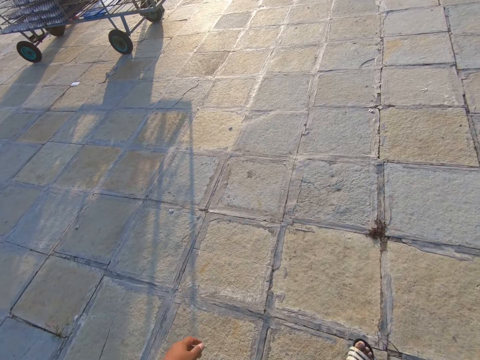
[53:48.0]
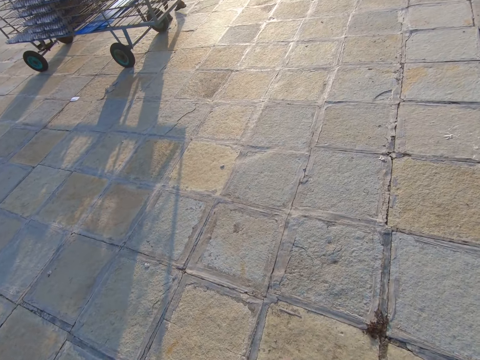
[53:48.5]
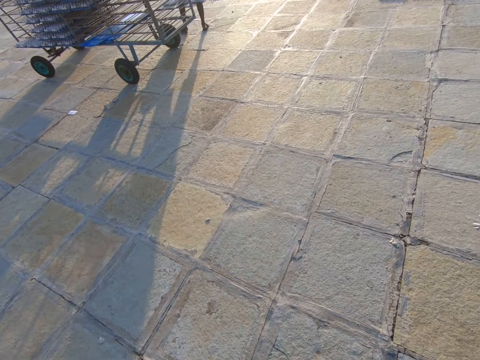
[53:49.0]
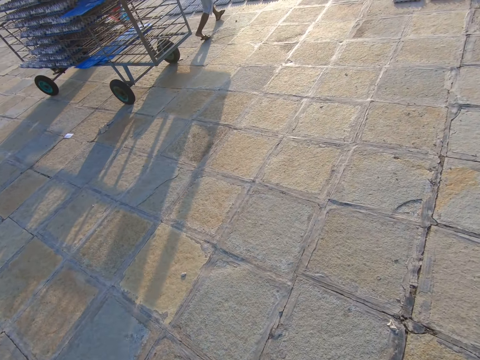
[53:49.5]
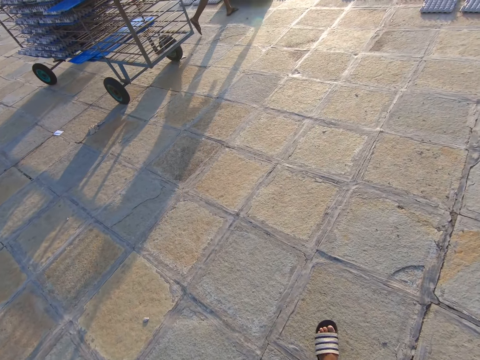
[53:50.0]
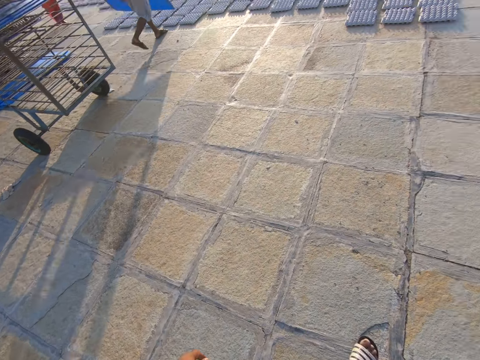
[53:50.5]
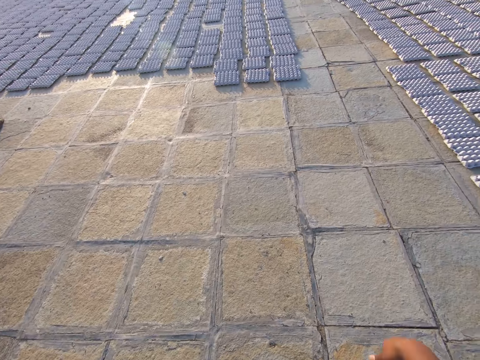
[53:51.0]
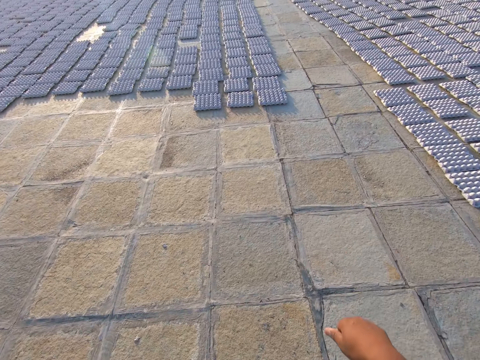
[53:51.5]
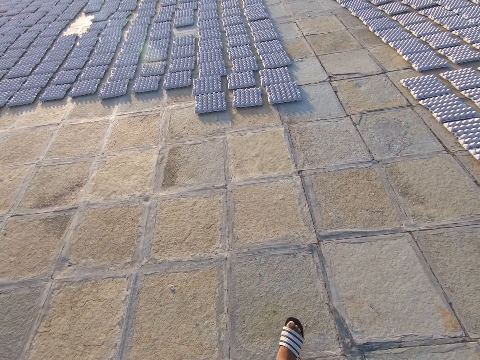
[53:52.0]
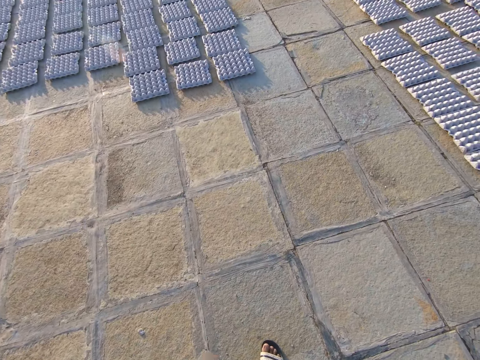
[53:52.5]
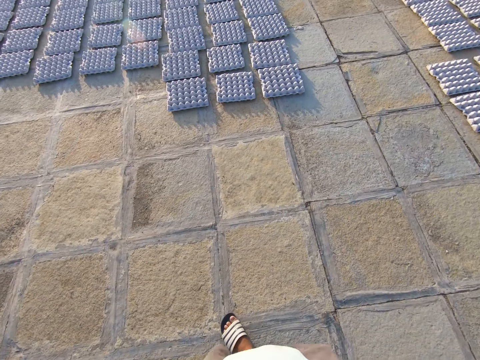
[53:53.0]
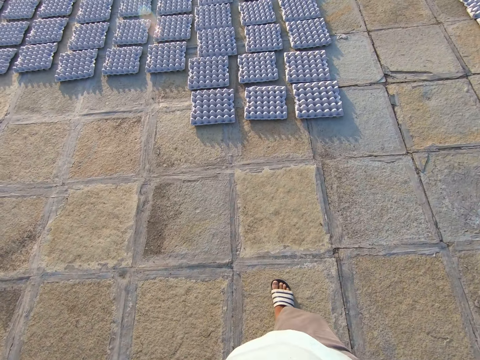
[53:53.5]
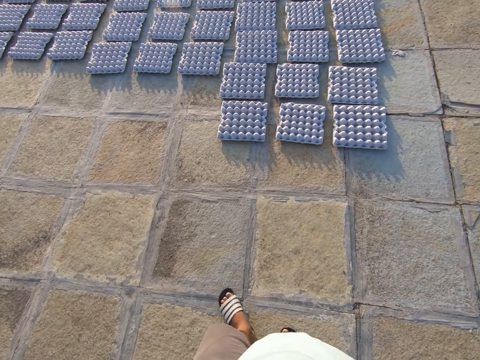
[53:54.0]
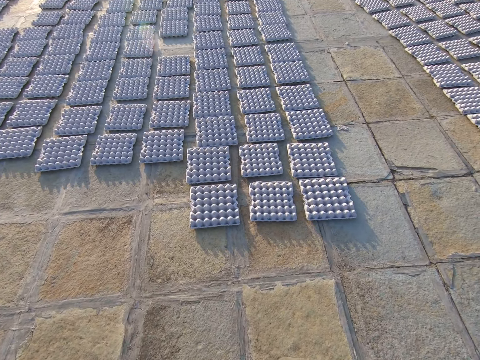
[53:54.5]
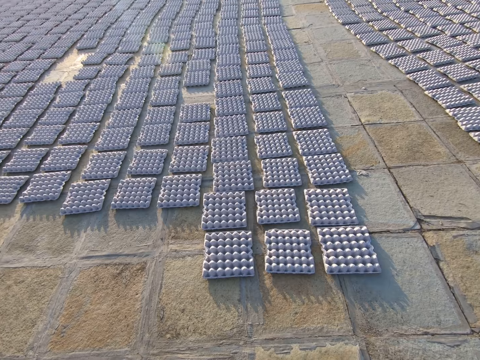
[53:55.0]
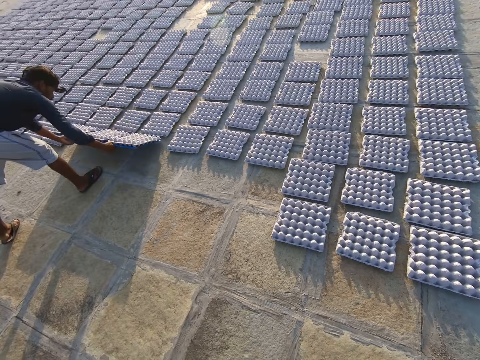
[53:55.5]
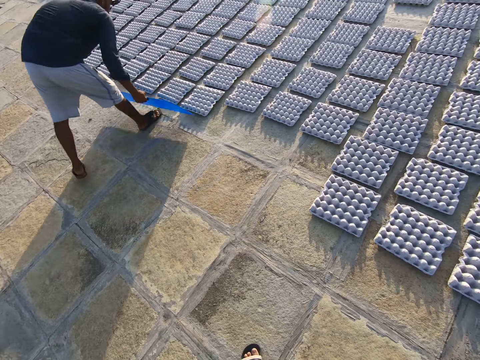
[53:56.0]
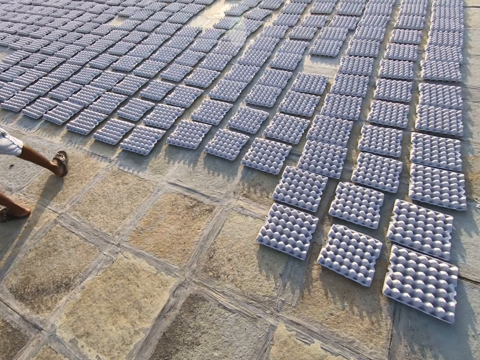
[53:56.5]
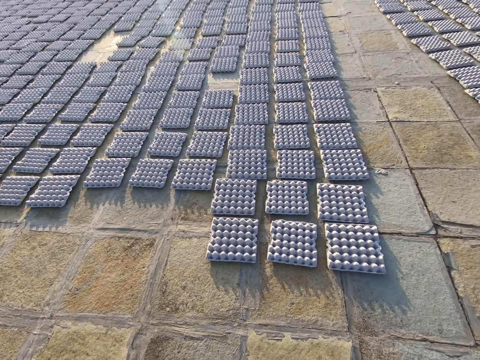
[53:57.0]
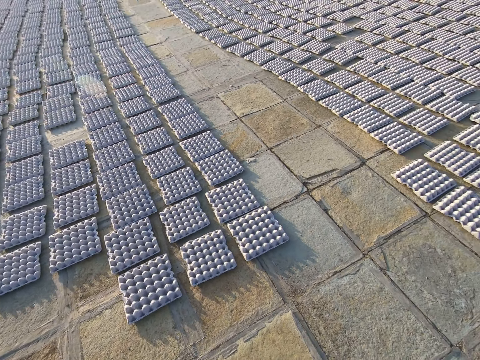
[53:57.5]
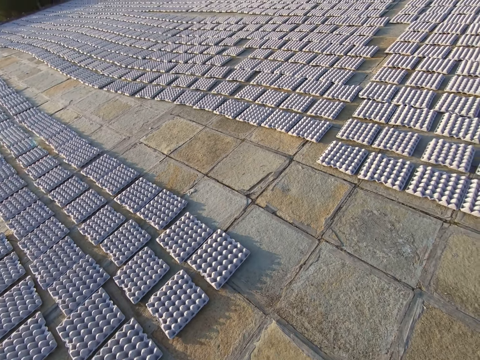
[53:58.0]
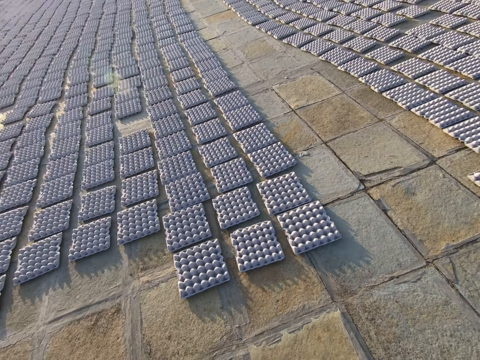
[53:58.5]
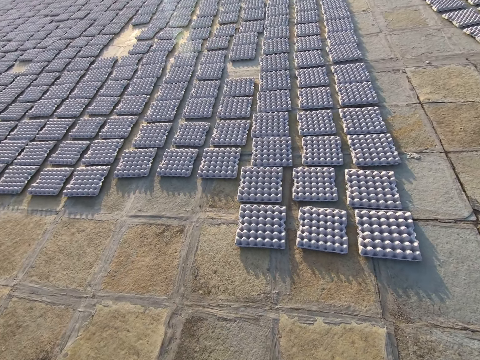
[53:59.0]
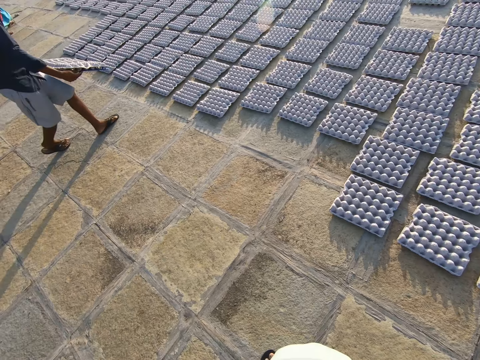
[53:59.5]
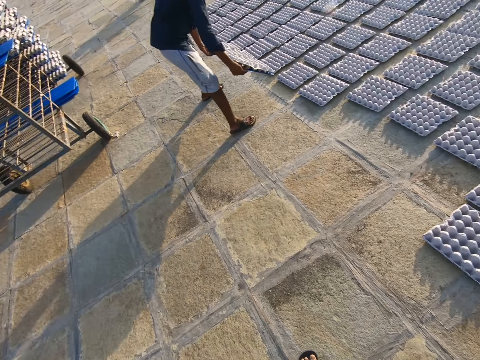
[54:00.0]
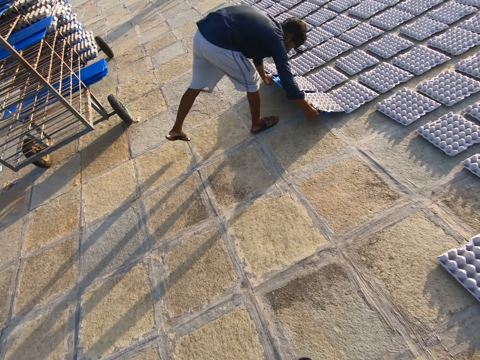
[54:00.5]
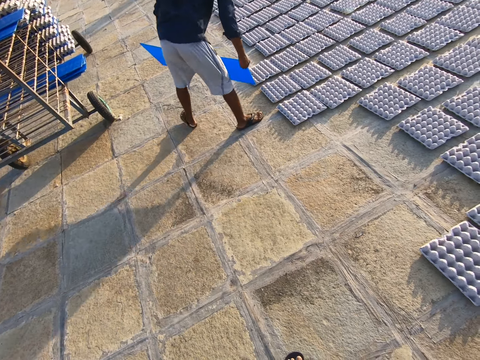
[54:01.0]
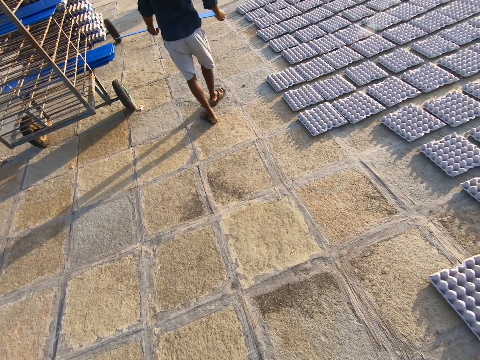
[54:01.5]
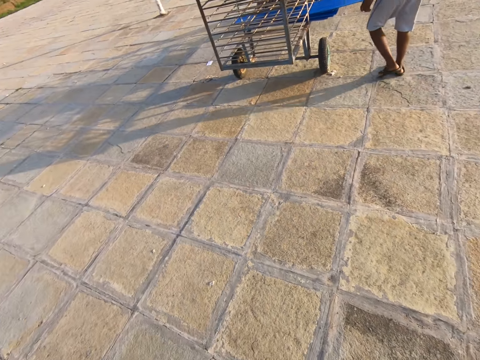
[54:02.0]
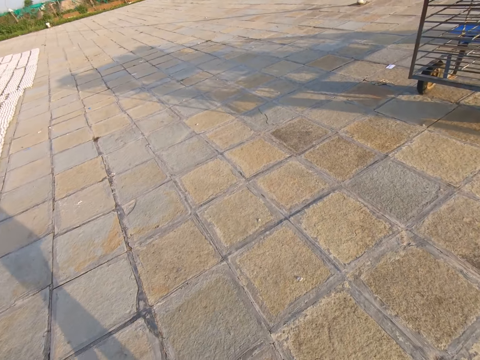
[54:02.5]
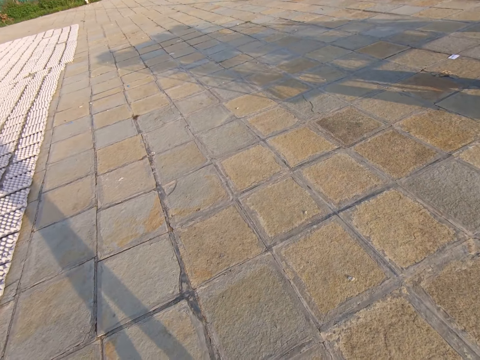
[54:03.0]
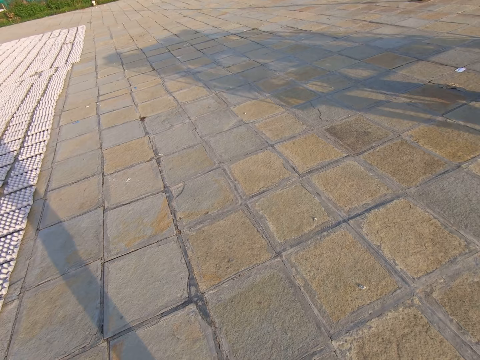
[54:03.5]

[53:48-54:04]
A man drops some egg crates from a plank on the floor with both hands. The camera wearer converses with the man. The man drops some egg crates from the plank on the floor with both hands. The man carries the plank of egg crates with both hands. The man drops some egg crates from the plank on the floor with both hands.

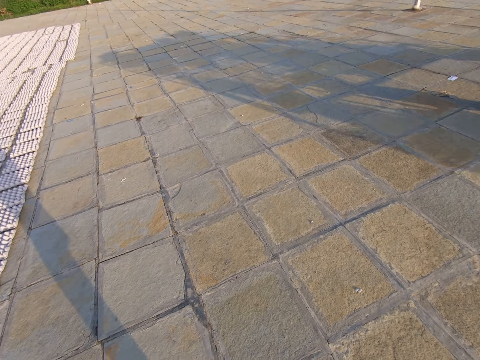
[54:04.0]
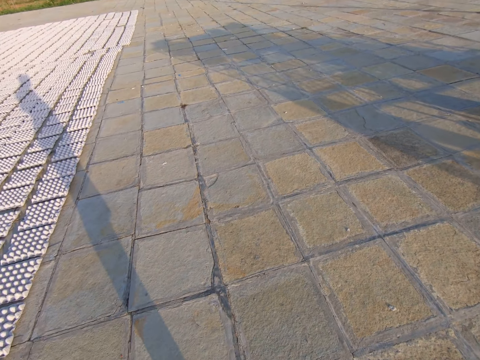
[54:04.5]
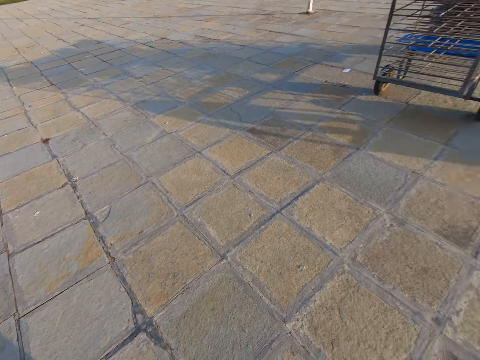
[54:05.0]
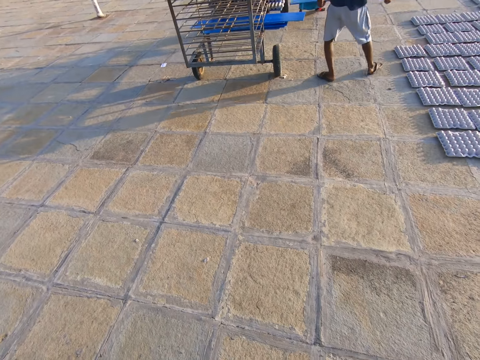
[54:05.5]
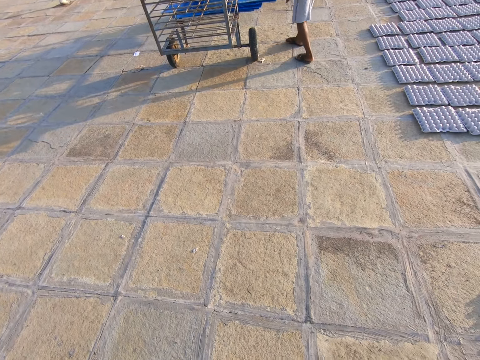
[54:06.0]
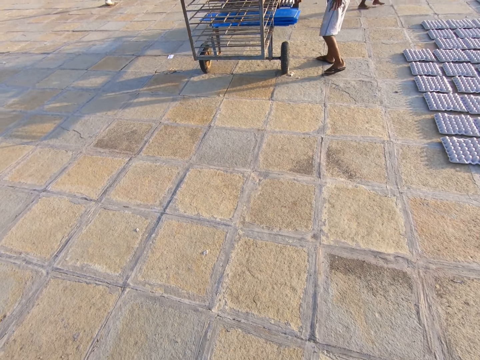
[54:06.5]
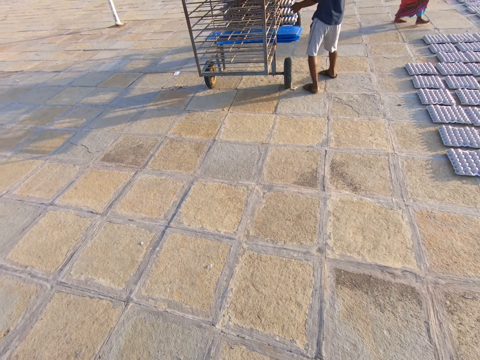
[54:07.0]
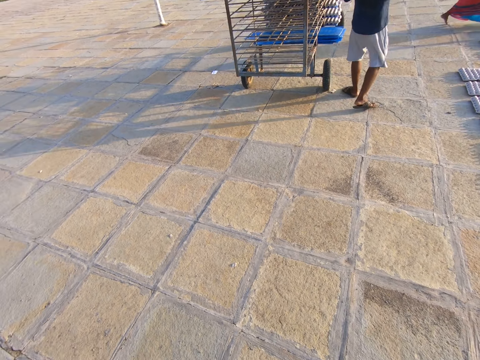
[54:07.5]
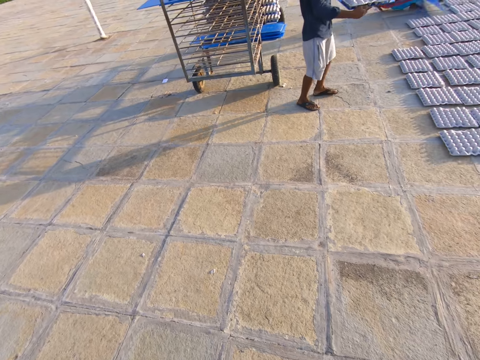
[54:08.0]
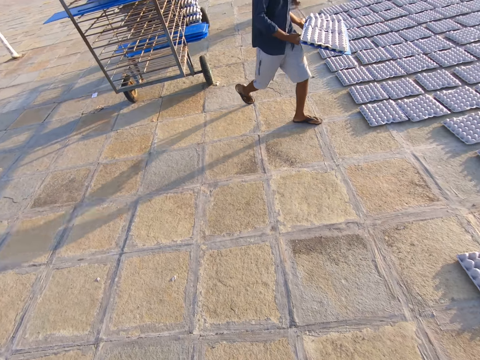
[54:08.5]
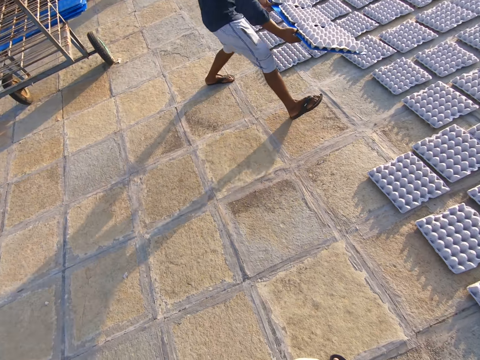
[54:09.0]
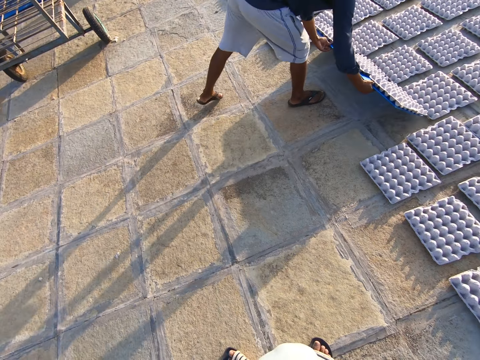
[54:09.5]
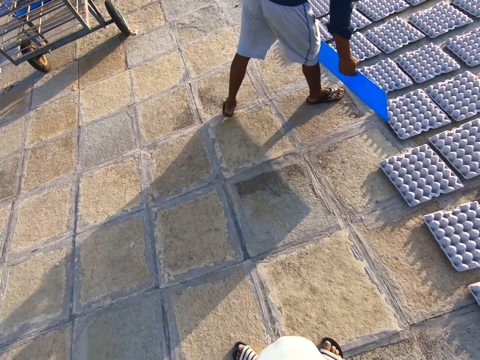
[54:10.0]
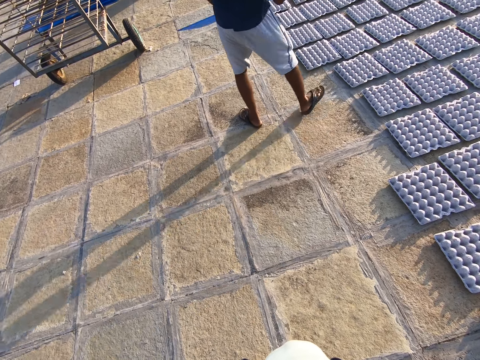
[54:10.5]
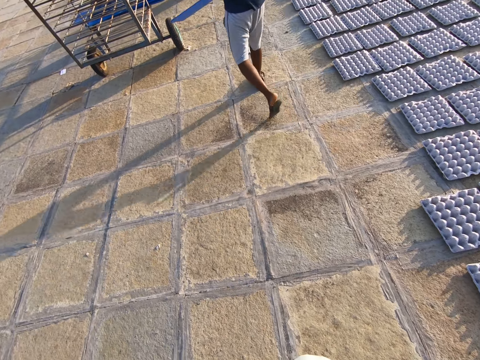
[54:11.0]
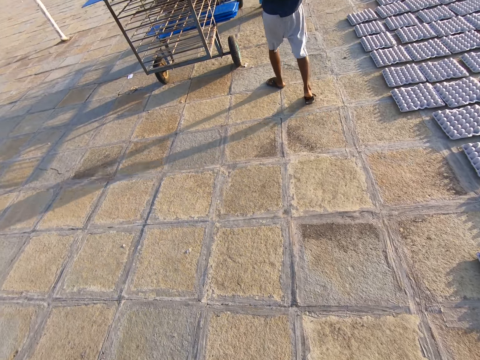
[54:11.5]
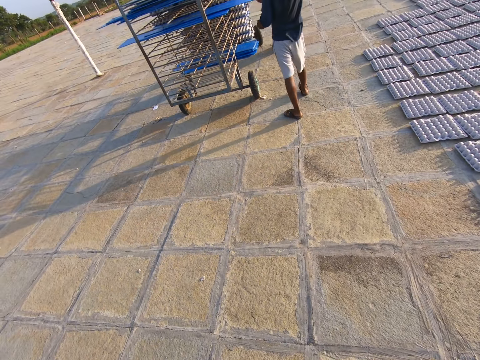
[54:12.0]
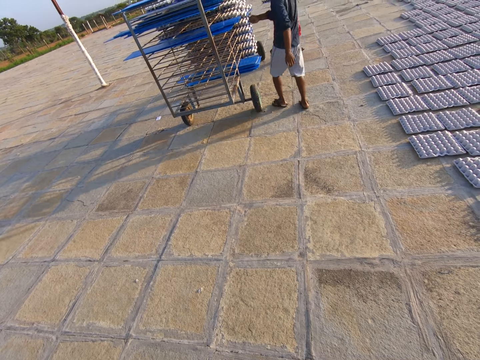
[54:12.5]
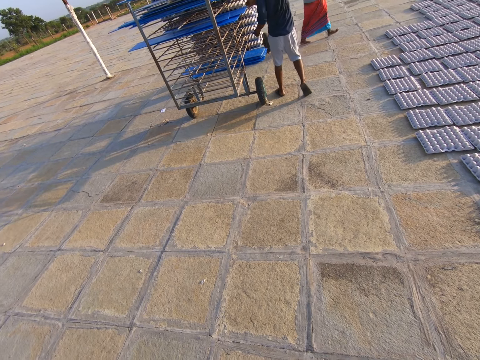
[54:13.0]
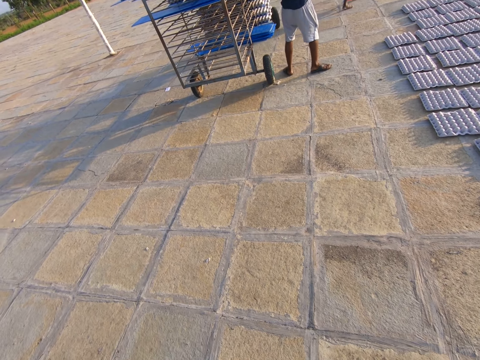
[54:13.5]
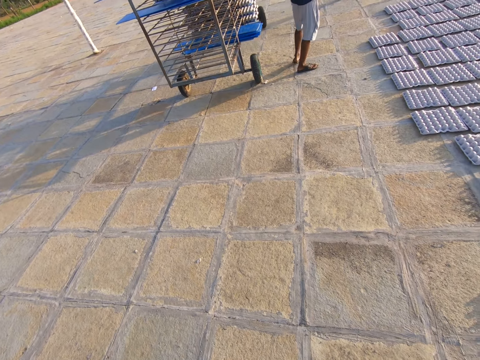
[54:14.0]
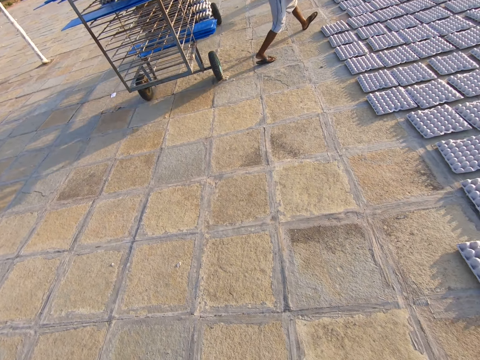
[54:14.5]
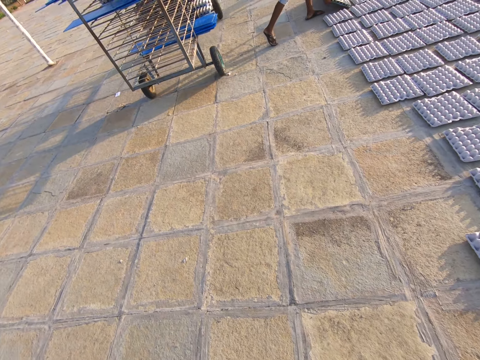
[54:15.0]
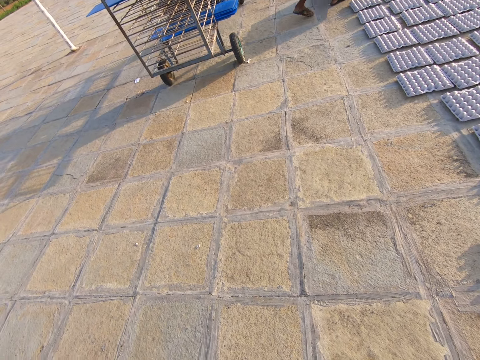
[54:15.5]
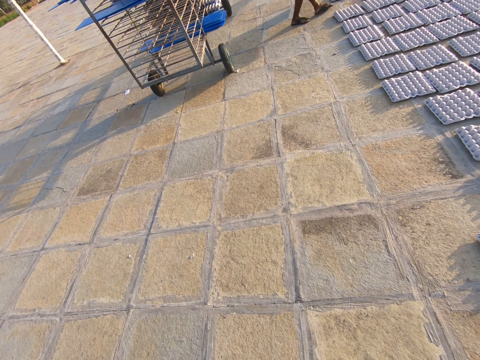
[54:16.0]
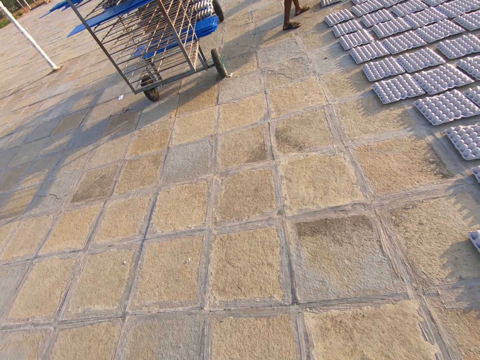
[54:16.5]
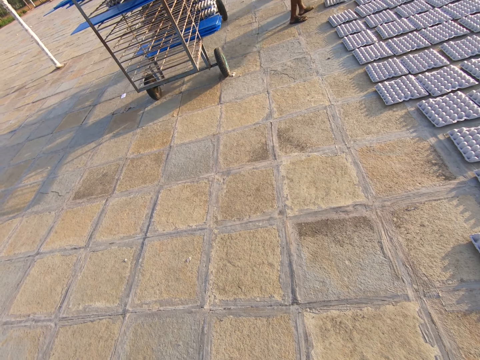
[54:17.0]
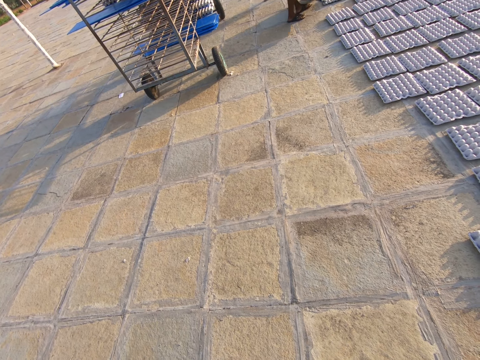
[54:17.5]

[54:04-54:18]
The man drops the plank in a shelf with both hands. The camera wearer converses with the man. The man drops some egg crates from a plank on the floor with both hands. The man drops the plank in the shelf with his right hand. Another man drops the egg tray on the floor with both hands.
